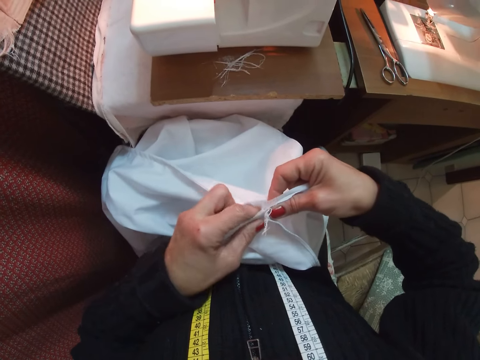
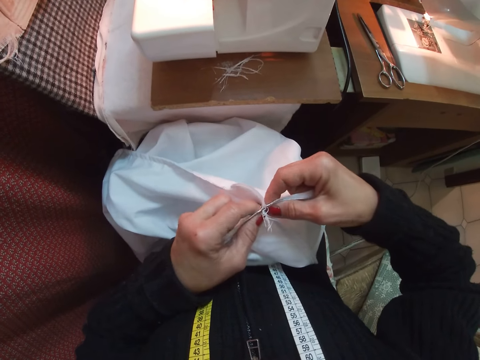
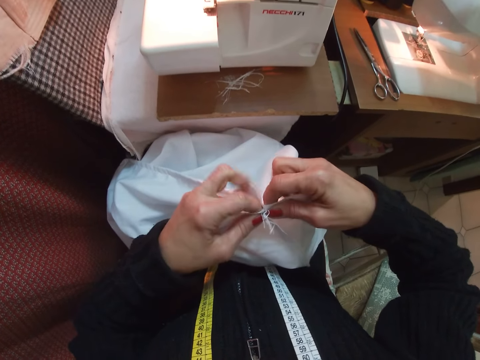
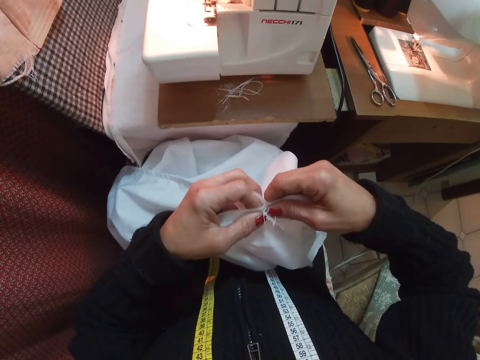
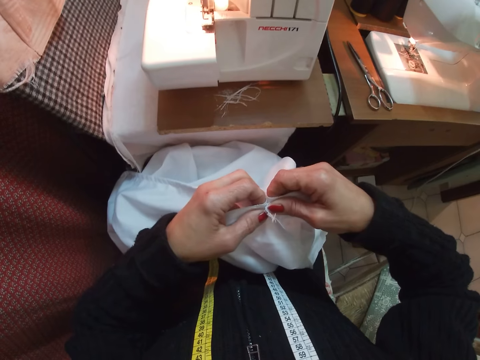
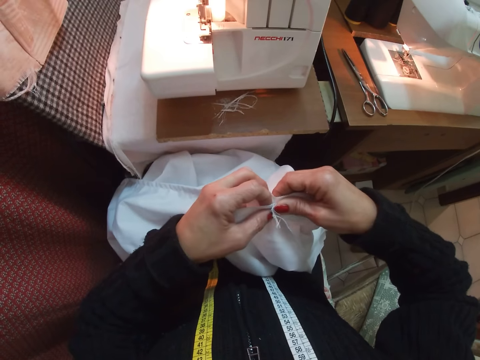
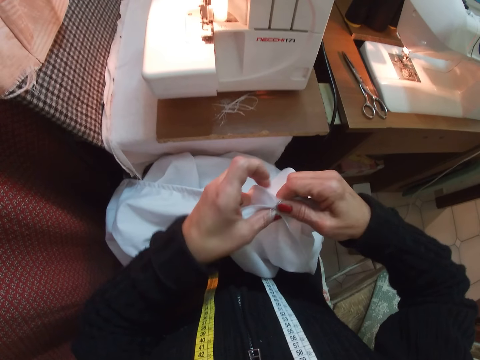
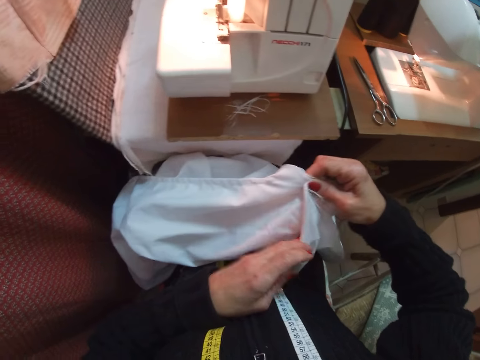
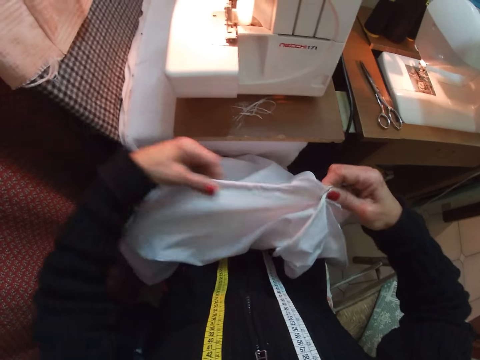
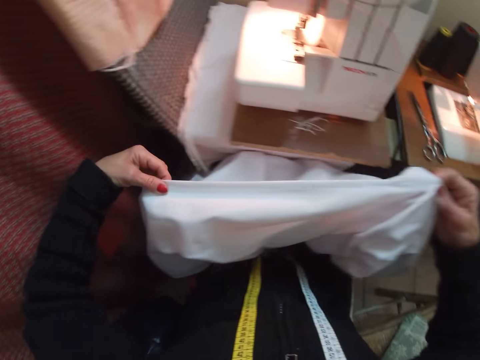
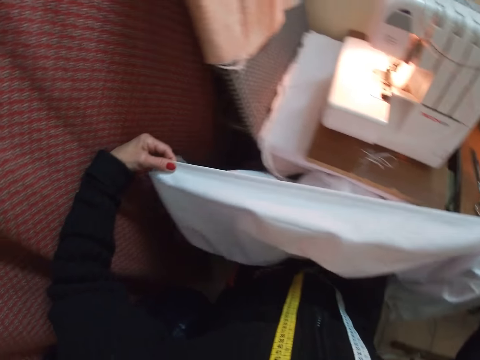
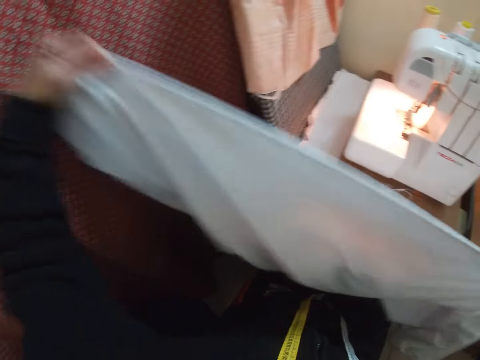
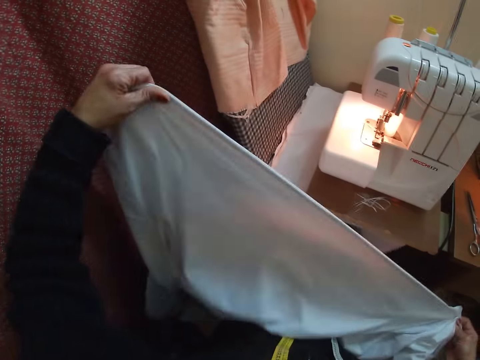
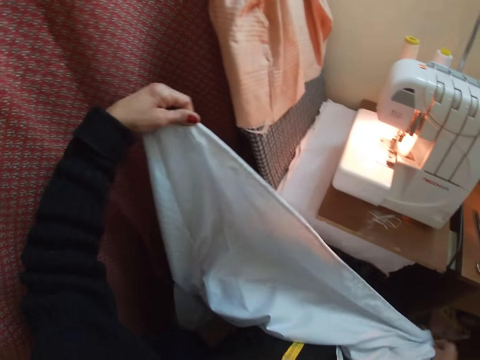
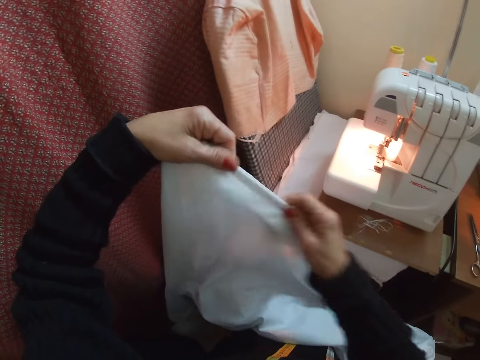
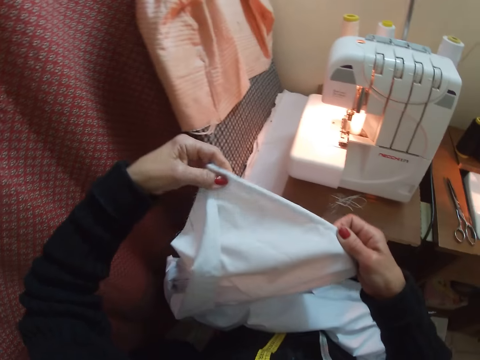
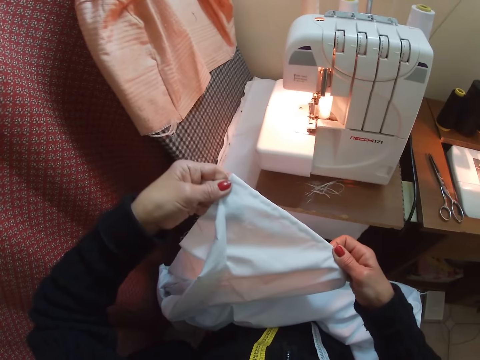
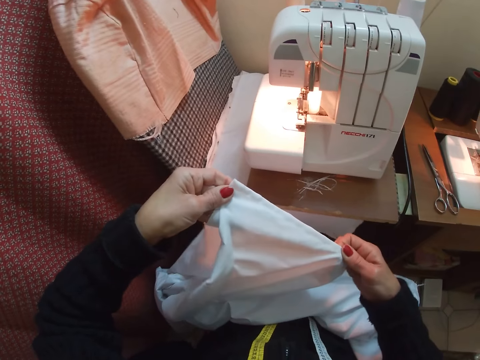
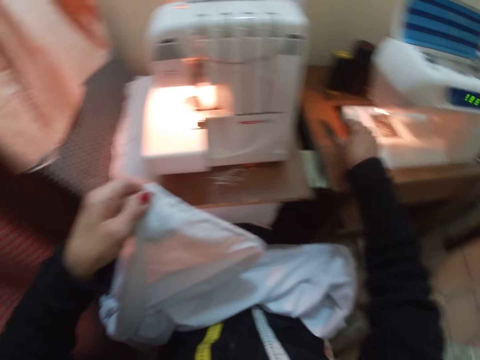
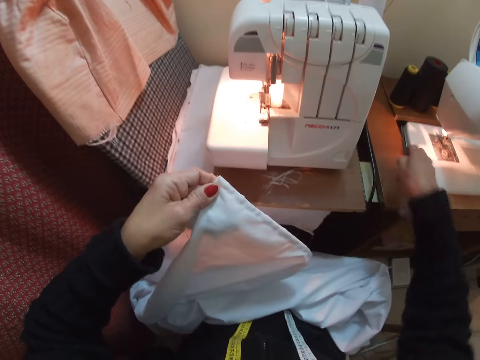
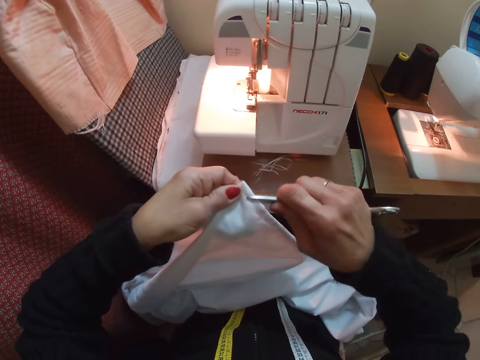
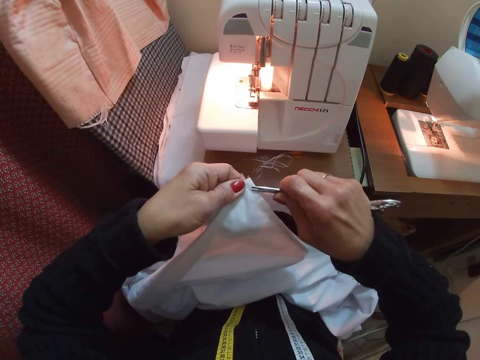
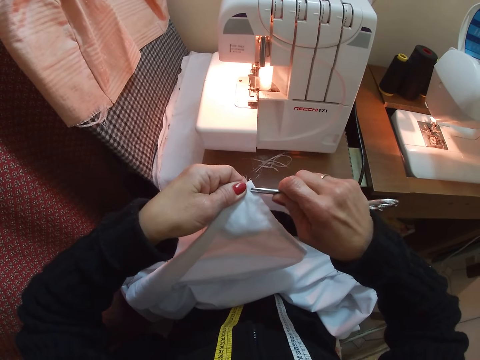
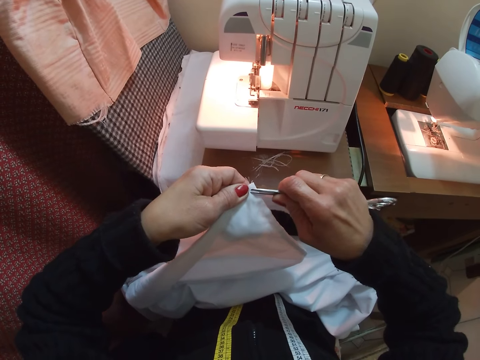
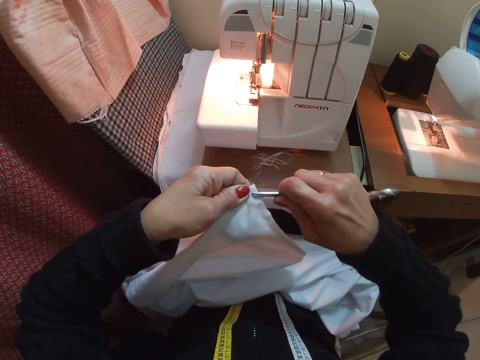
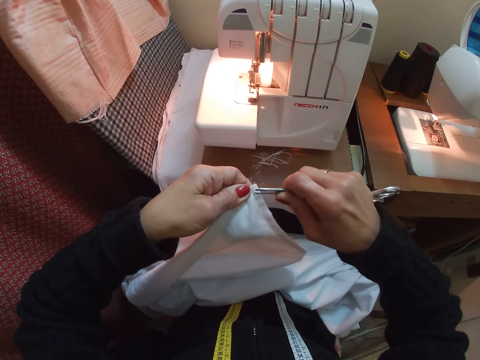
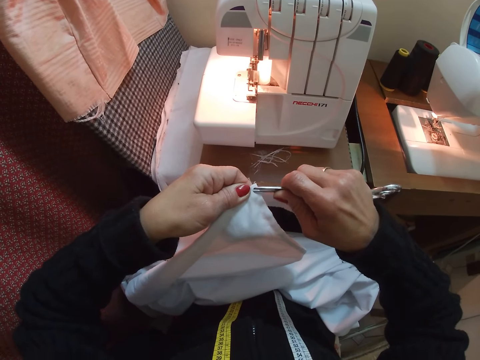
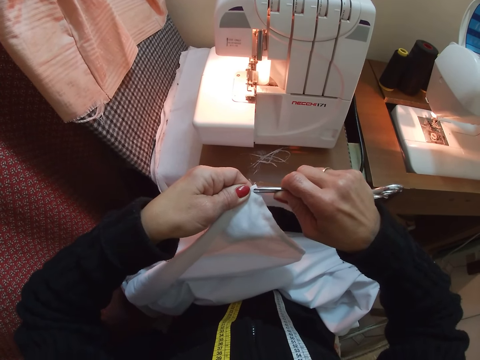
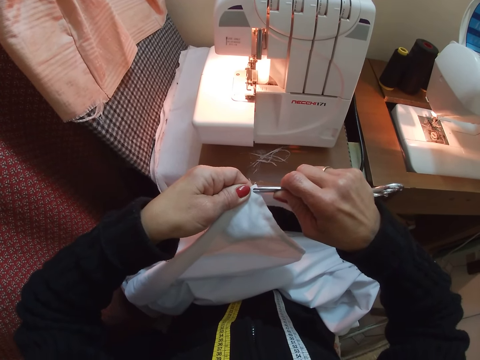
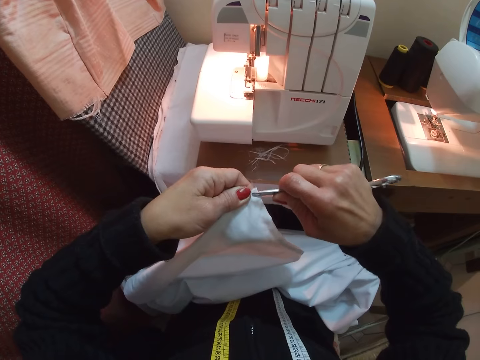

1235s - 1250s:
The camera wearer checks the cloth edges. They stretch the cloth. They pick the scissors from the sewing table. They loosen thread from the edge of the cloth. They cut a yarn.

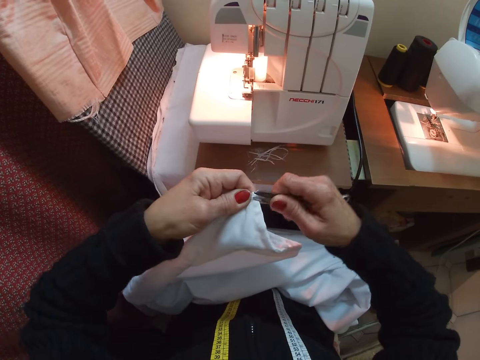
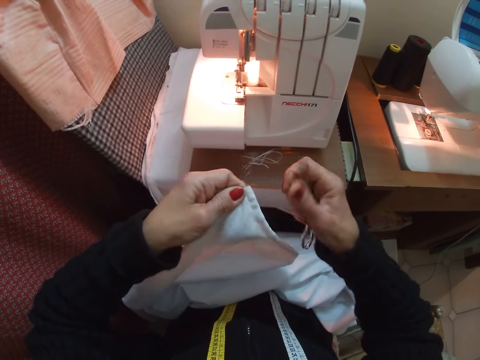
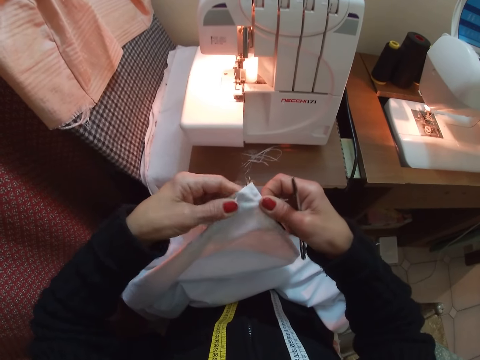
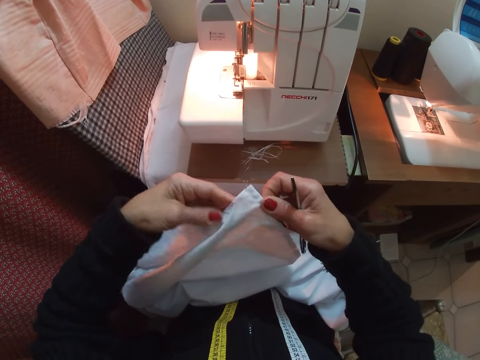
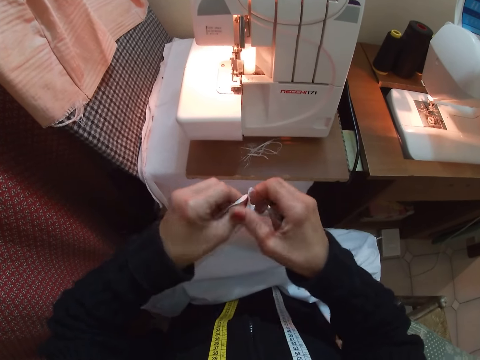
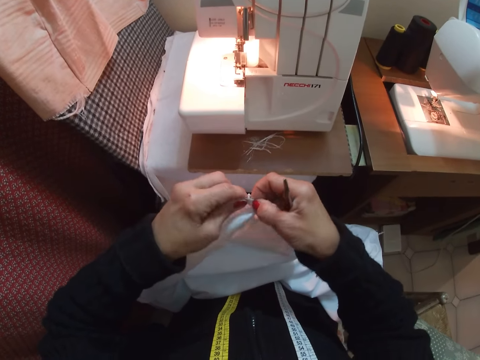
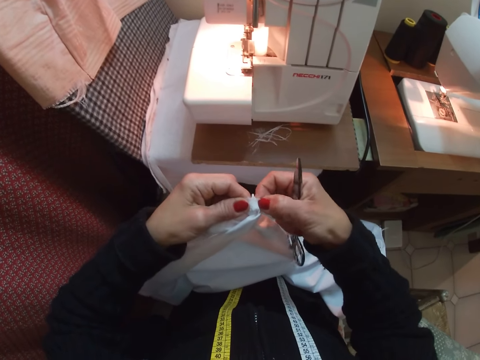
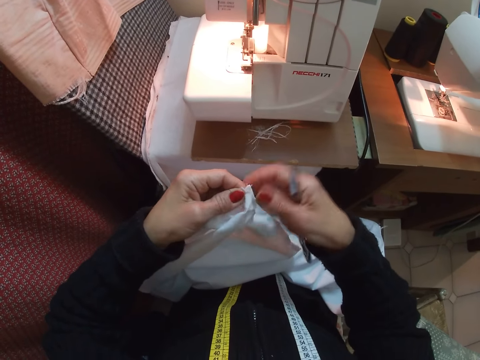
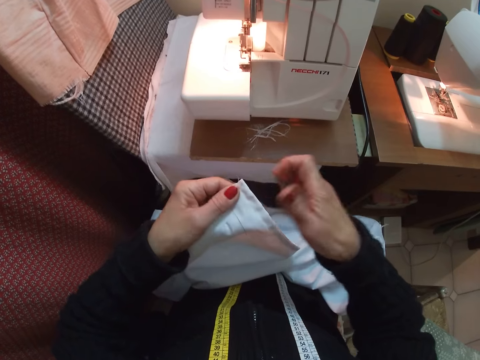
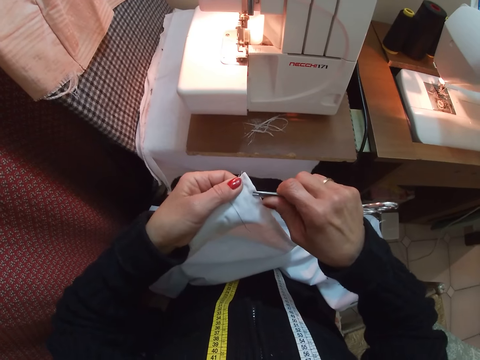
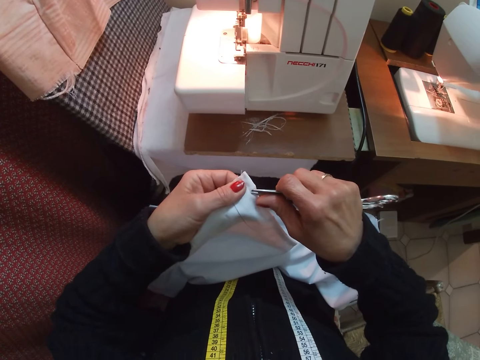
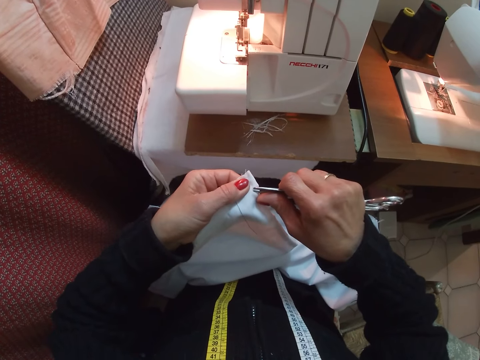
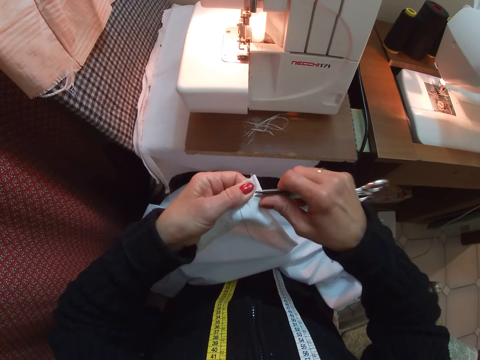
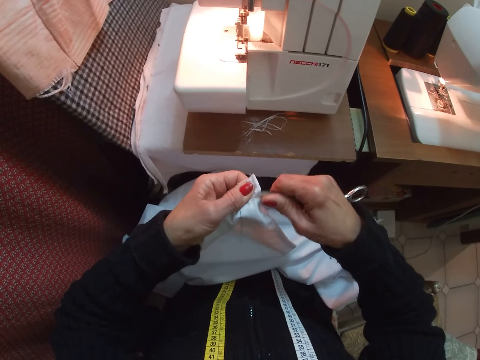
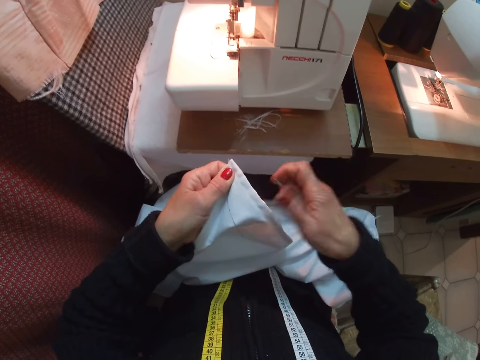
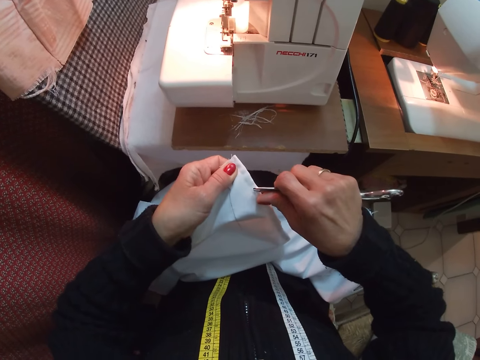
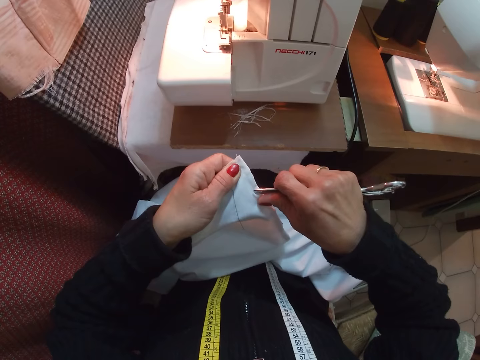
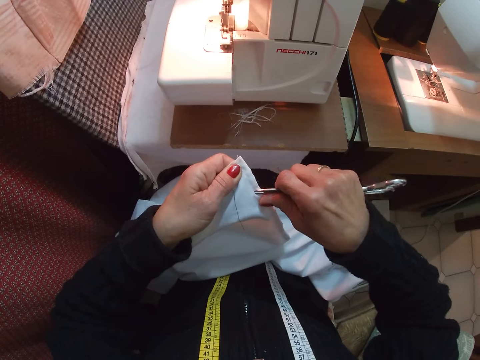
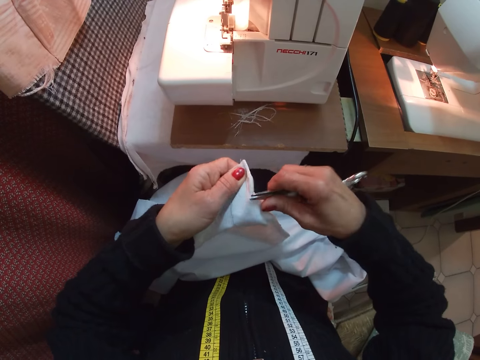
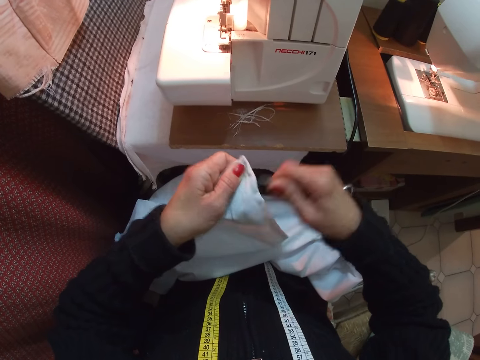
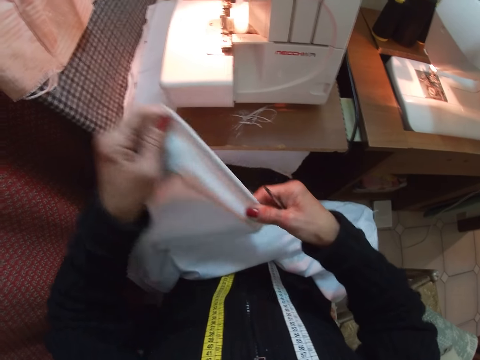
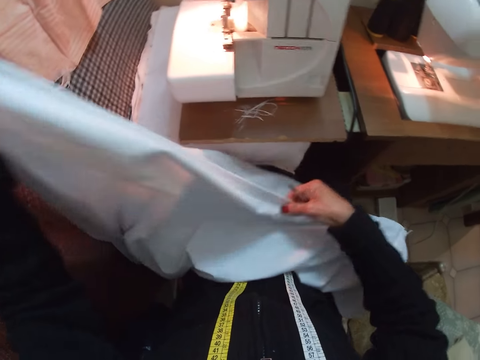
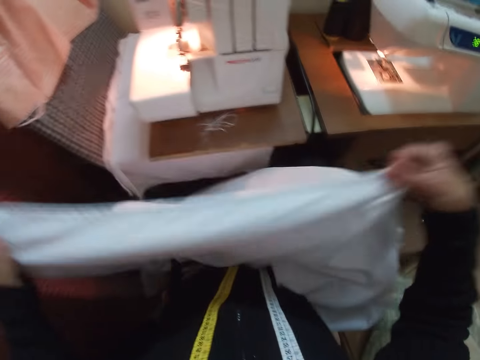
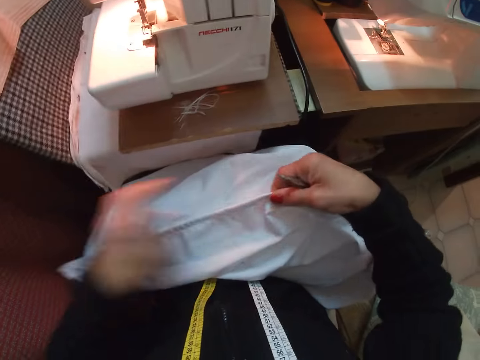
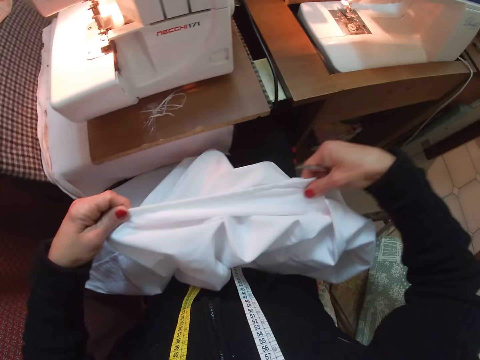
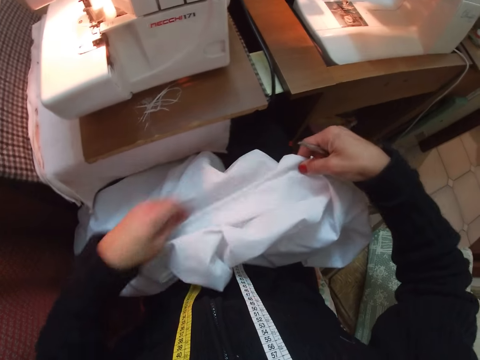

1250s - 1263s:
The camera wearer stretches the cloth edges. They loosen thread from the edge of the cloth. They cut a yarn with scissors. They check the cloth edges. They stretch the cloth.
